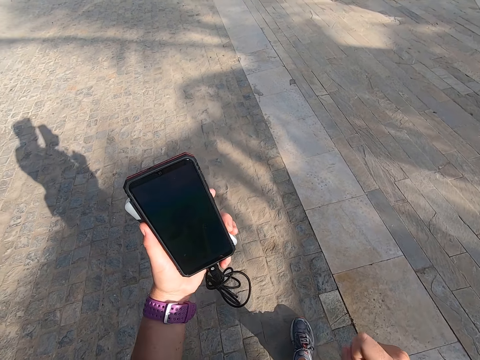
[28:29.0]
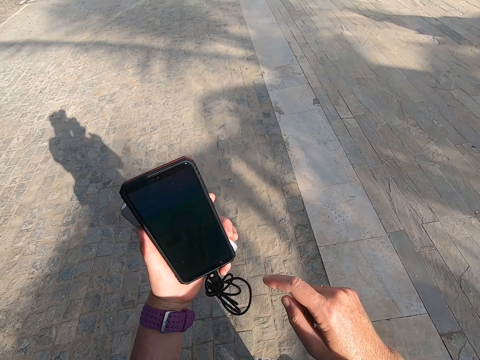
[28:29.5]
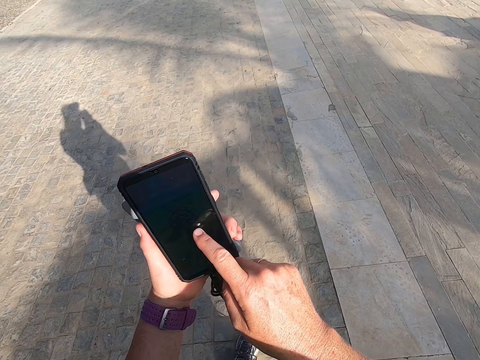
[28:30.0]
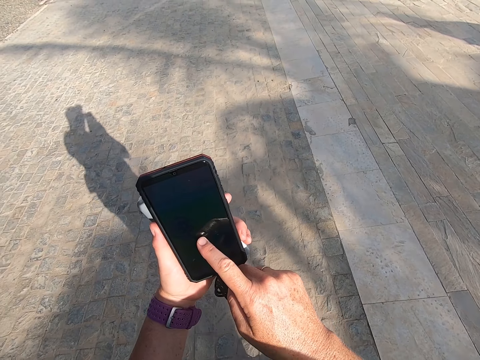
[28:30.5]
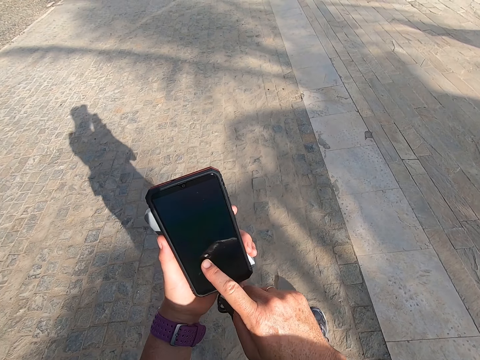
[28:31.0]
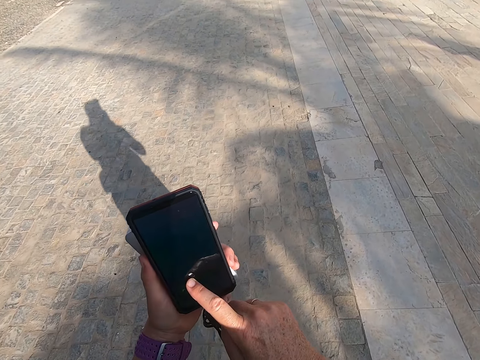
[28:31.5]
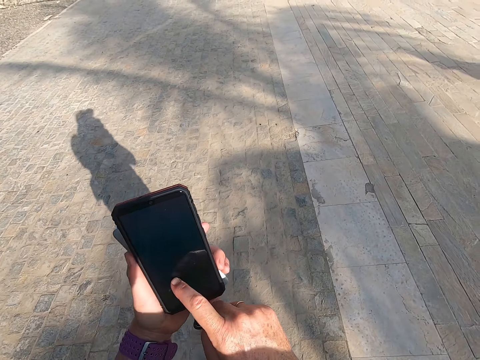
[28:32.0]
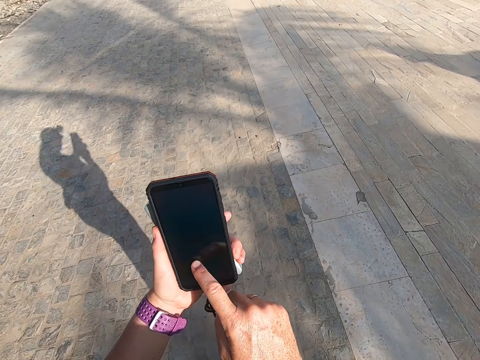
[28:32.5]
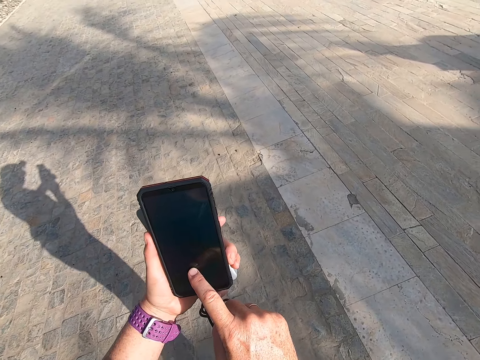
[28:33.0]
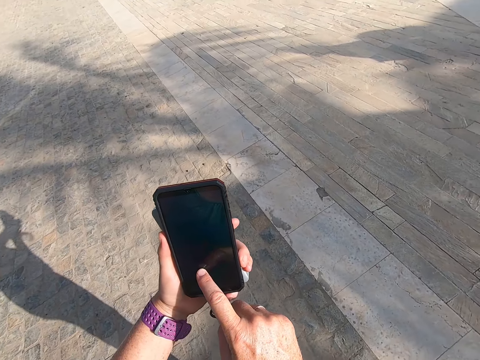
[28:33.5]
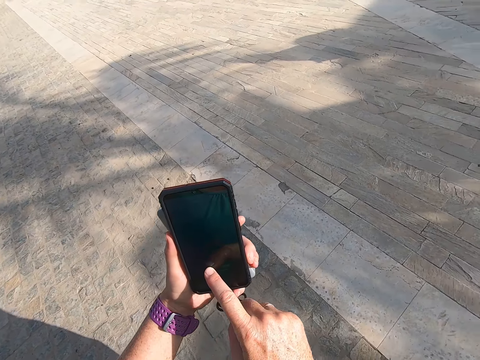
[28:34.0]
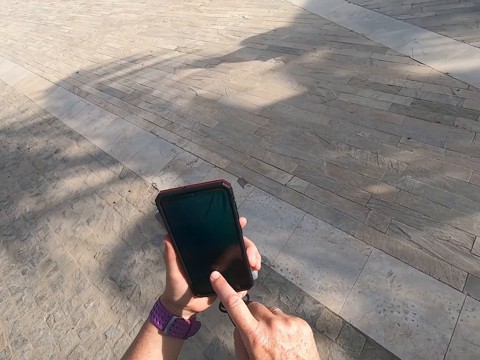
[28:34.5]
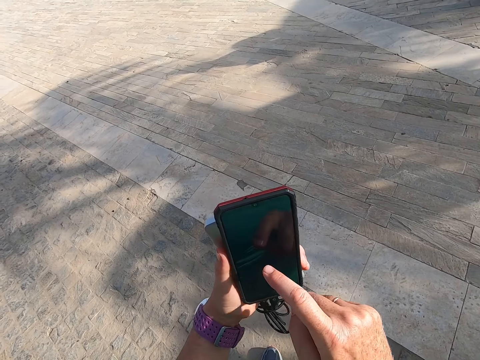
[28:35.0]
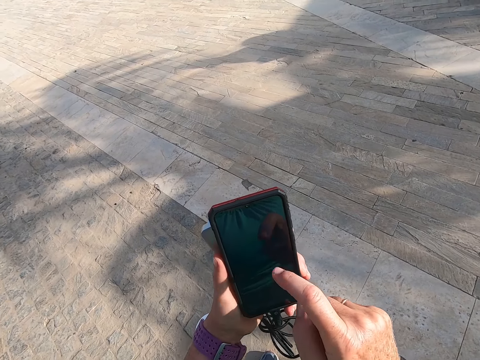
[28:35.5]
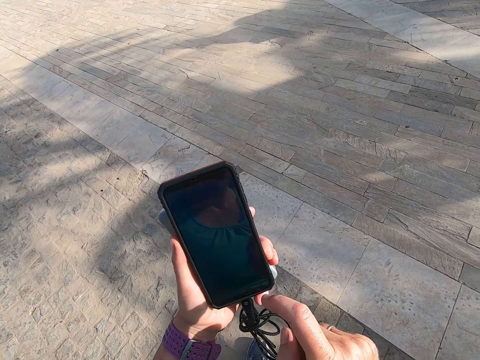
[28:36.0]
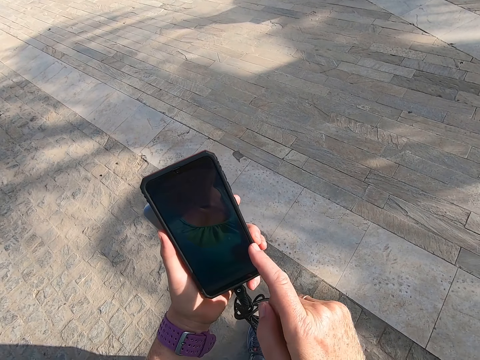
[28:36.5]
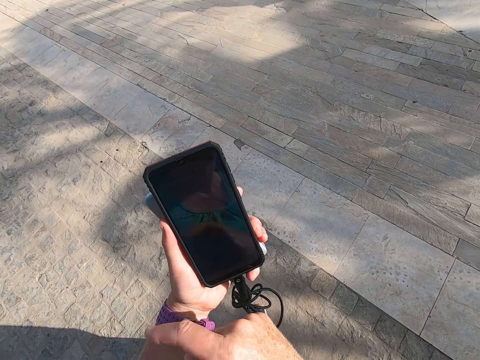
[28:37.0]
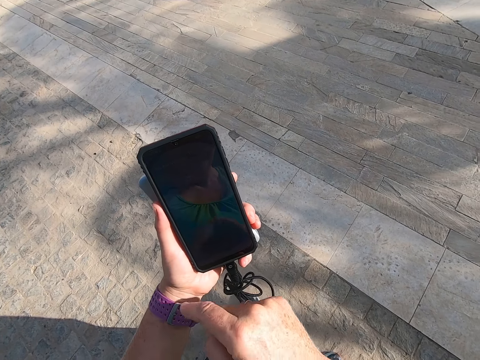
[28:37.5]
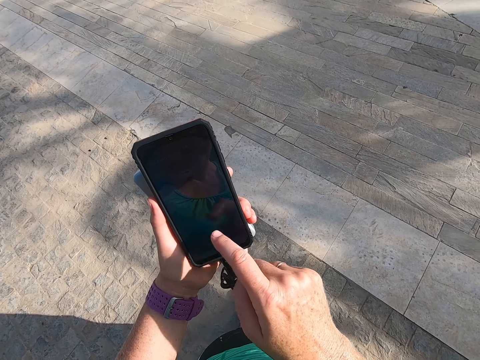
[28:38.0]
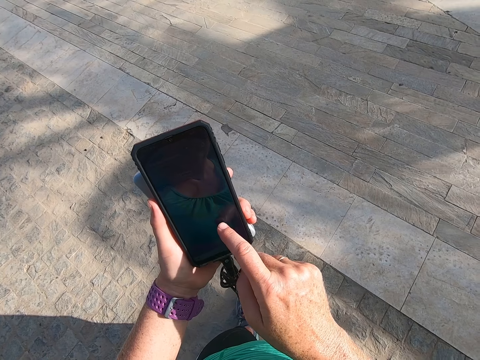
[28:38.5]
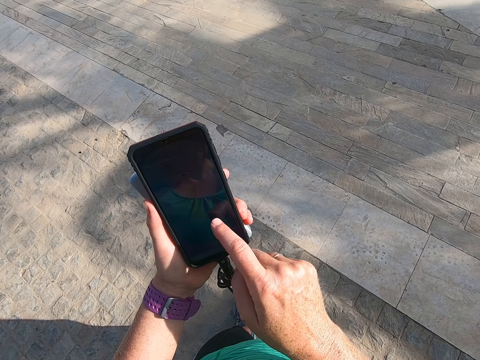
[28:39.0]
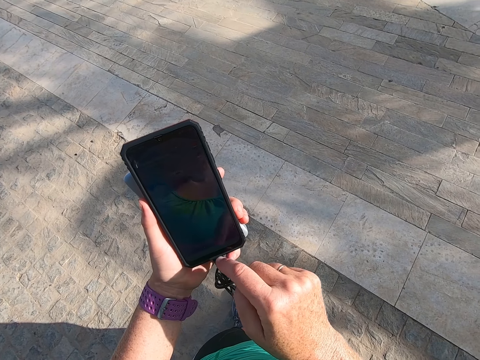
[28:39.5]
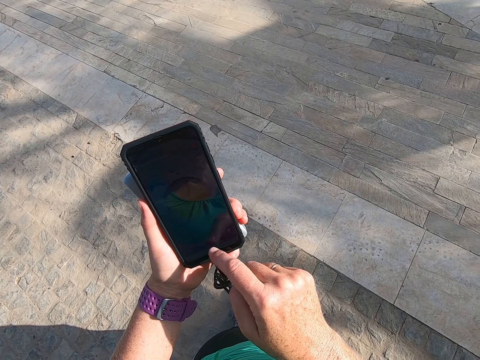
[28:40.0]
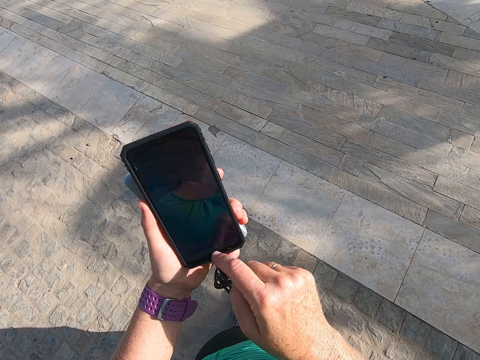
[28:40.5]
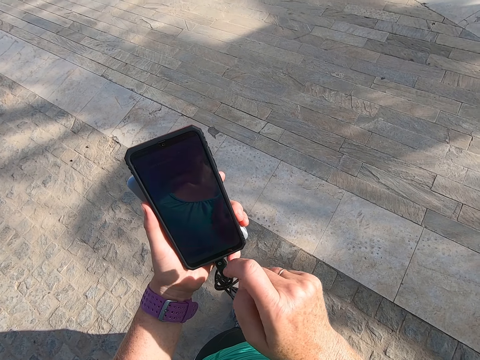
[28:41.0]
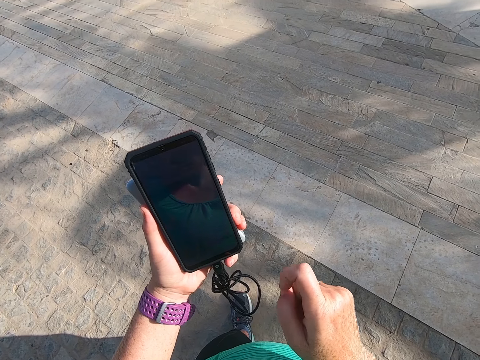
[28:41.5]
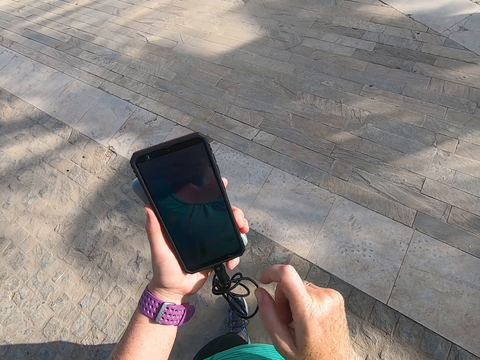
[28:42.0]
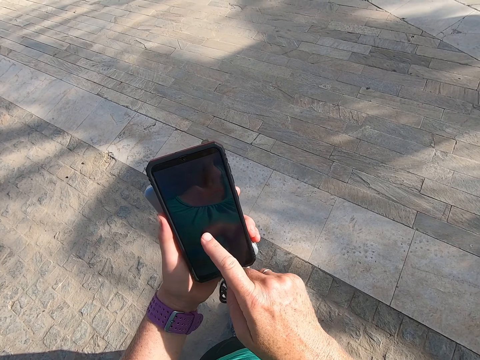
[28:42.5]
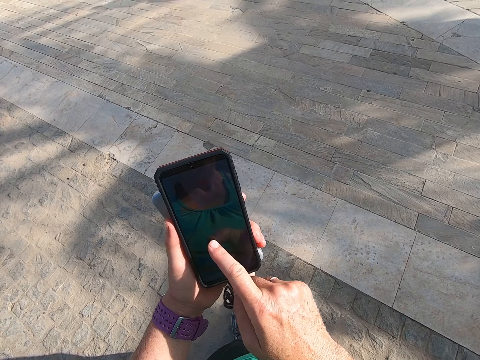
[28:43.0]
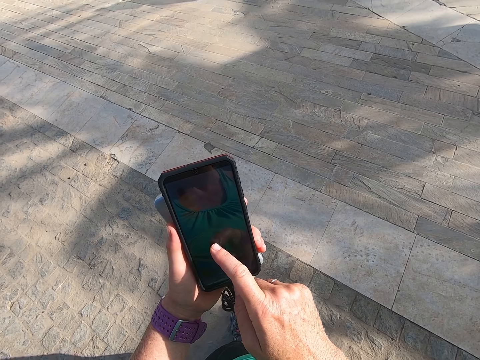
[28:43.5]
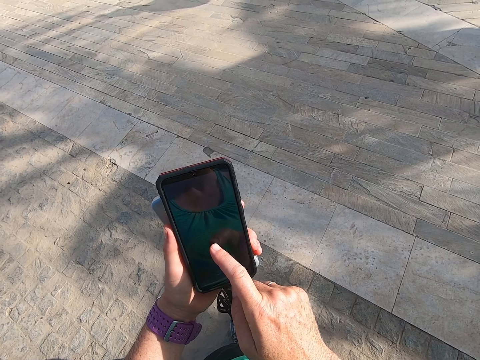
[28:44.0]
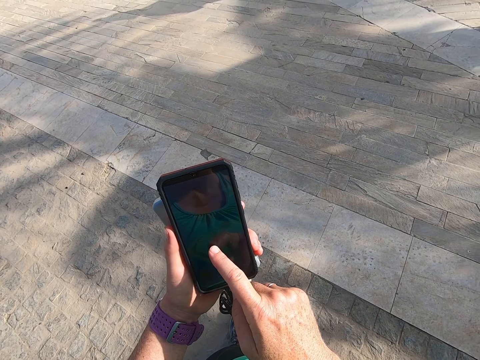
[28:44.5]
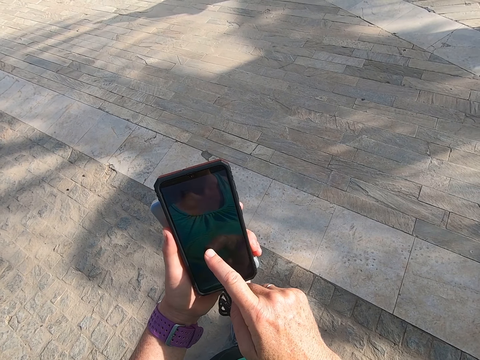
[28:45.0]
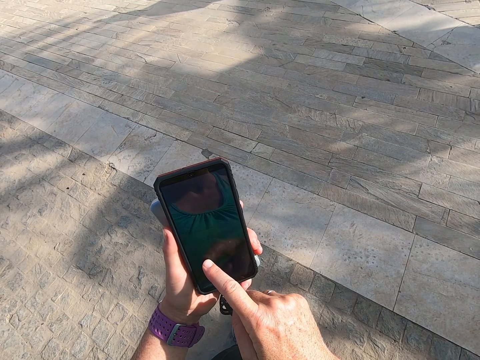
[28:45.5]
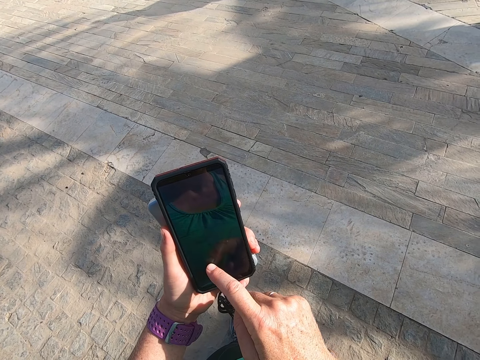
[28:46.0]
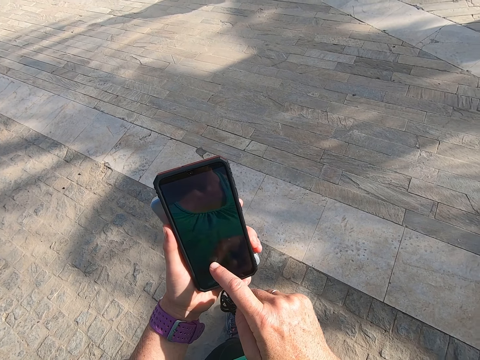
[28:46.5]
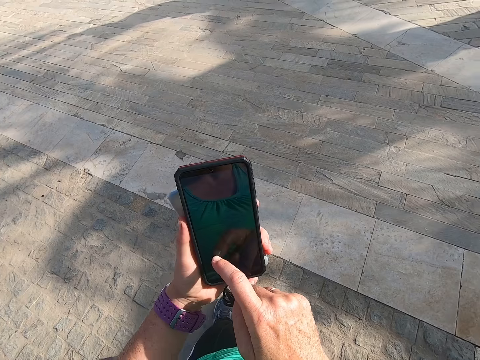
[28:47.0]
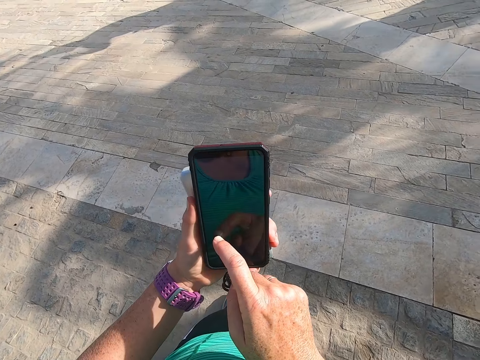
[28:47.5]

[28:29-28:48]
The camera wearer takes a selfie. They hold the phone. They take a selfie. They touch the phone. They take a selfie. They hold the phone.

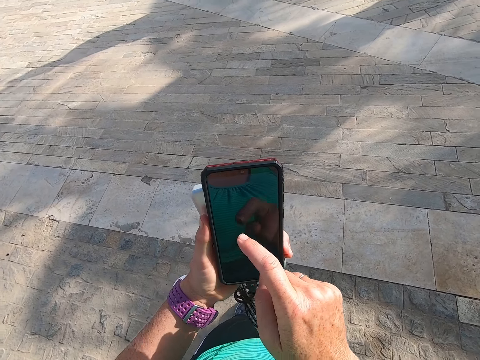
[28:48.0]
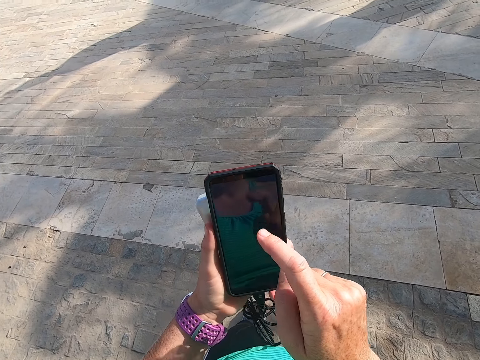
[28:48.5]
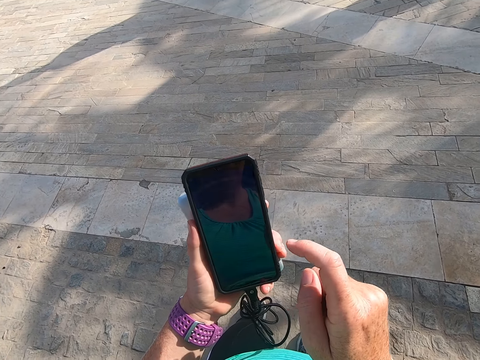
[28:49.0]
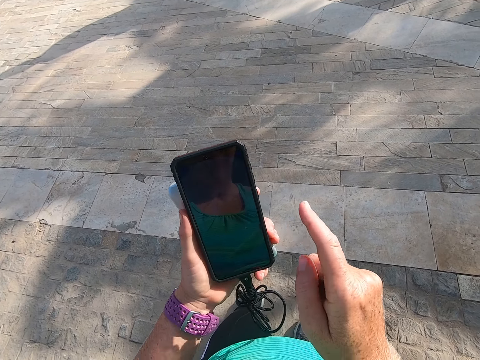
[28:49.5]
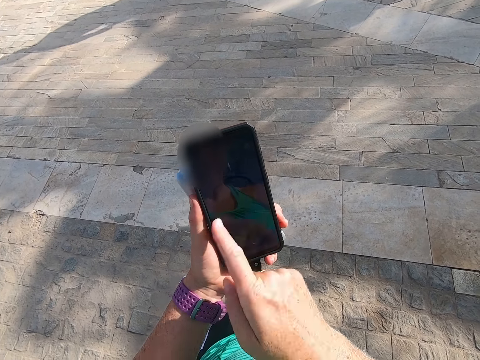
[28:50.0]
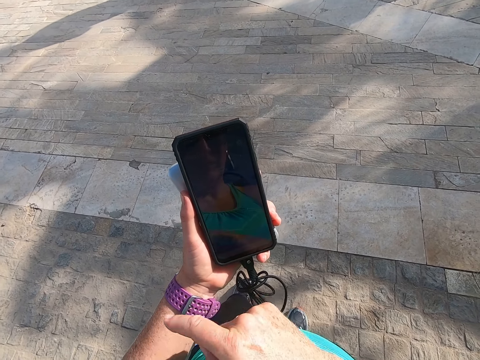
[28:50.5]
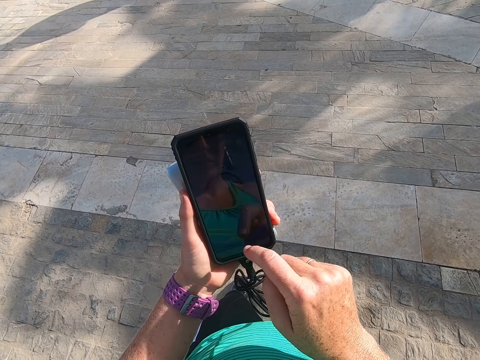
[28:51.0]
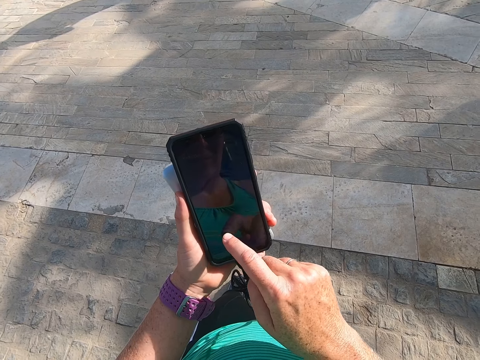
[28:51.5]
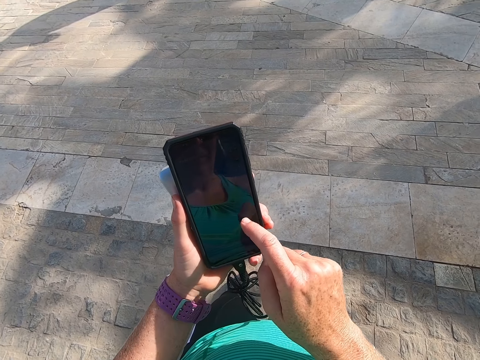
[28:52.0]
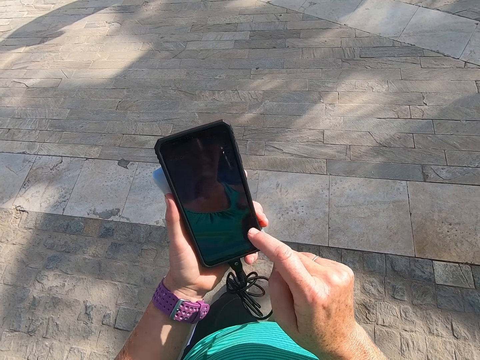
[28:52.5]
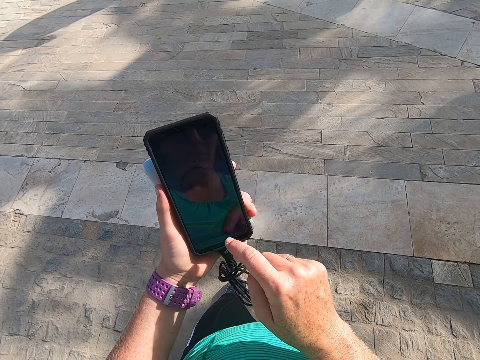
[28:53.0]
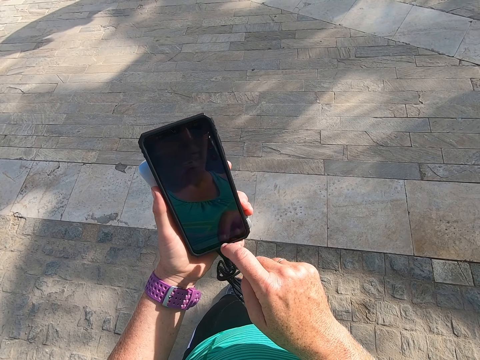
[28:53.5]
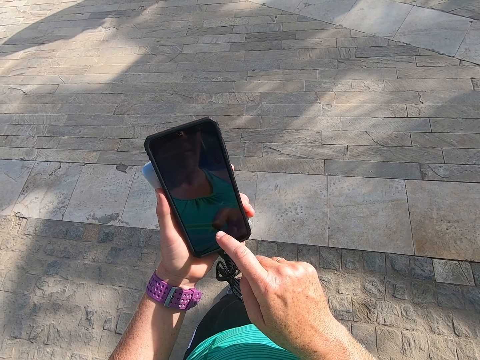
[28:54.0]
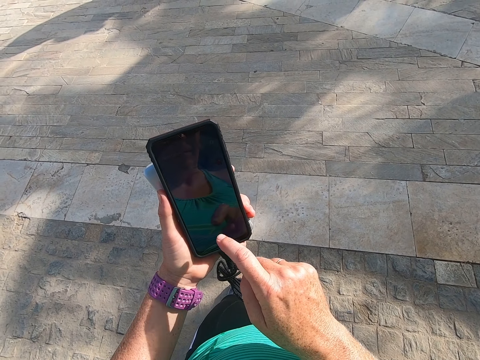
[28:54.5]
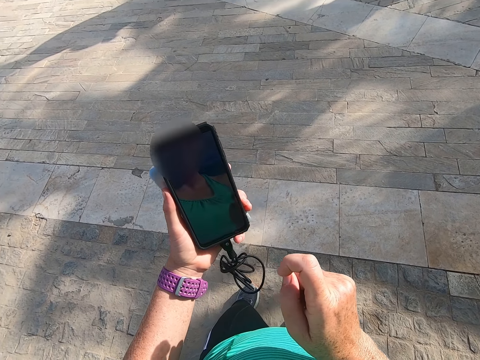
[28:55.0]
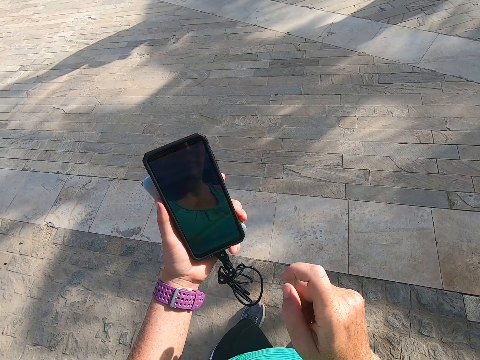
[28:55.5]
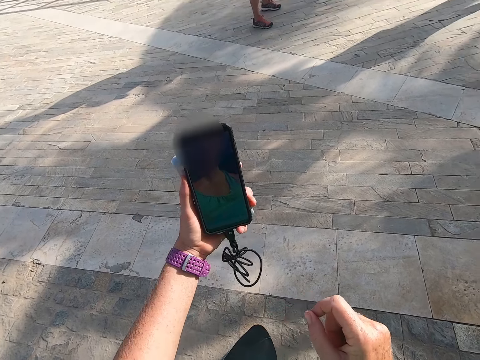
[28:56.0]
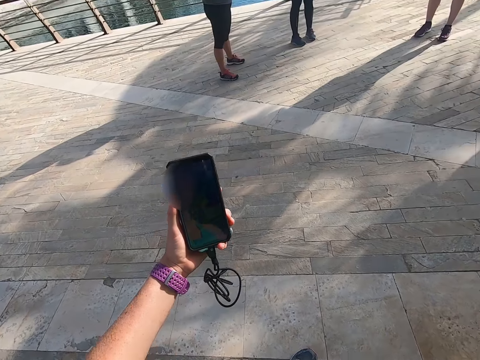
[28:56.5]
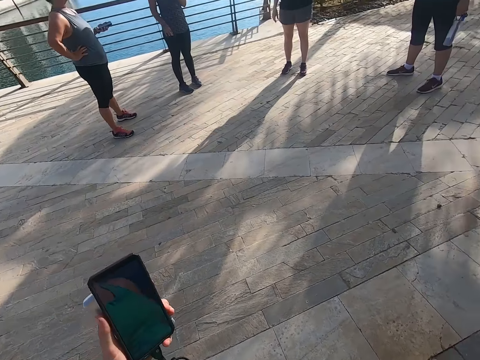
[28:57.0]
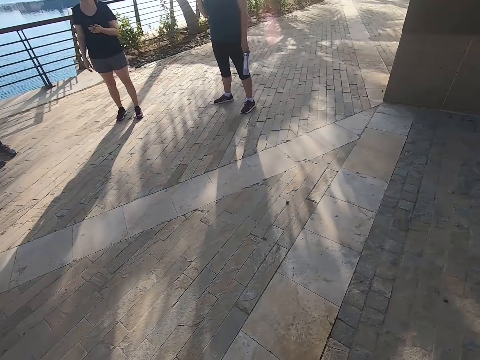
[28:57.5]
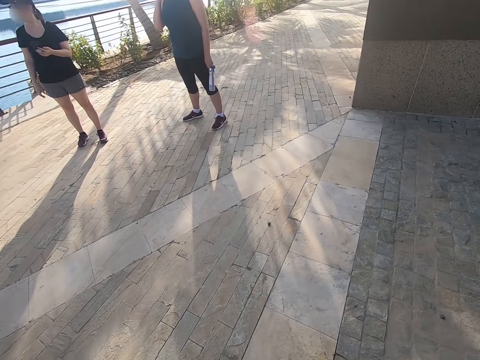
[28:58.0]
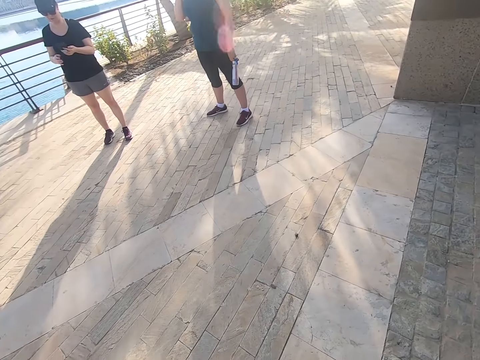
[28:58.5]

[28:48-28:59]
The camera wearer takes a selfie.
